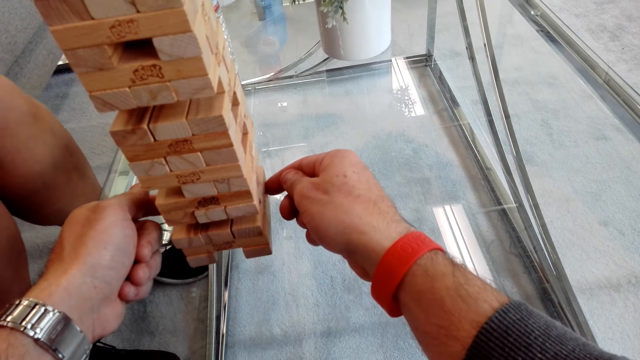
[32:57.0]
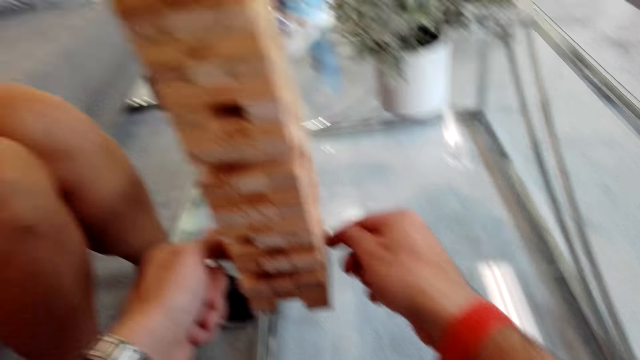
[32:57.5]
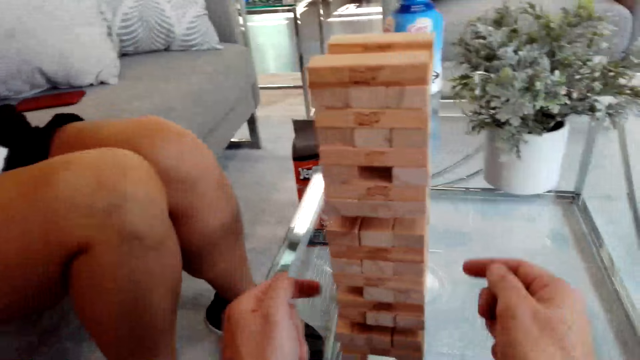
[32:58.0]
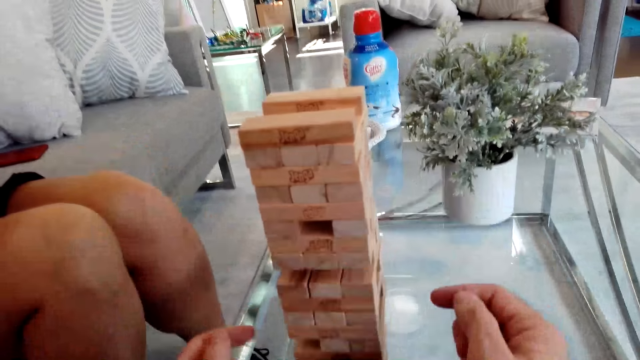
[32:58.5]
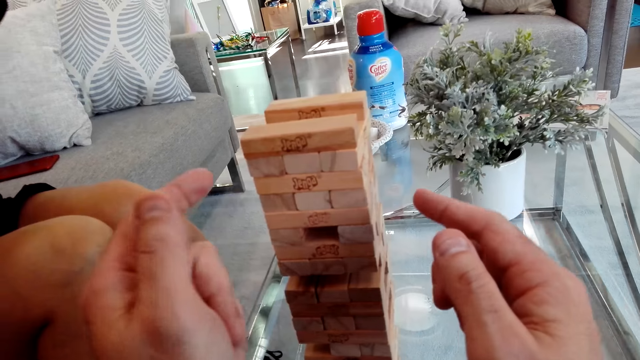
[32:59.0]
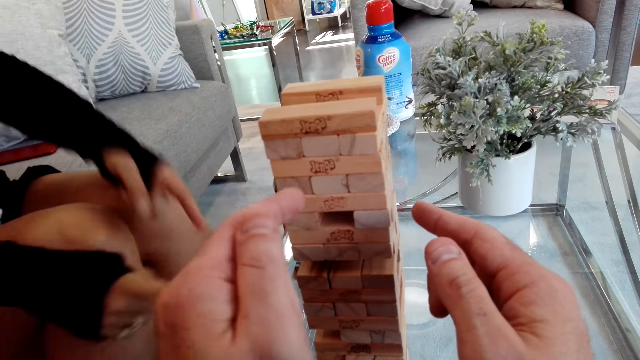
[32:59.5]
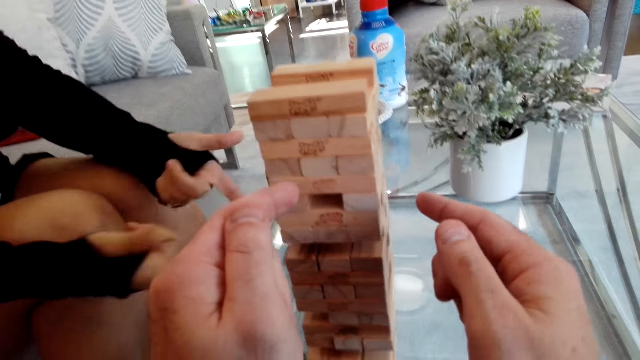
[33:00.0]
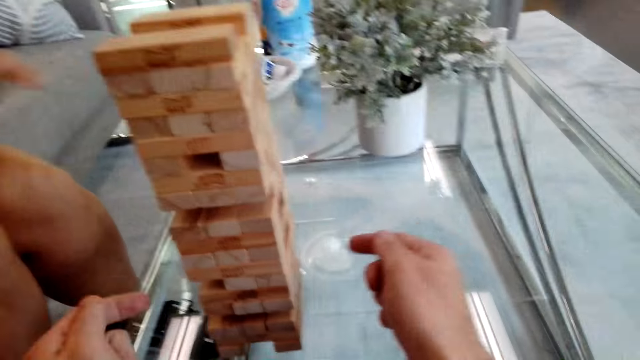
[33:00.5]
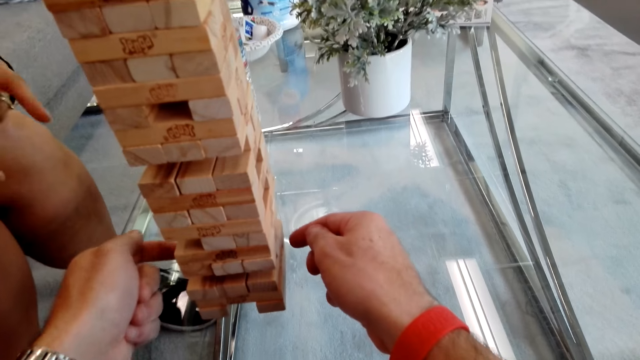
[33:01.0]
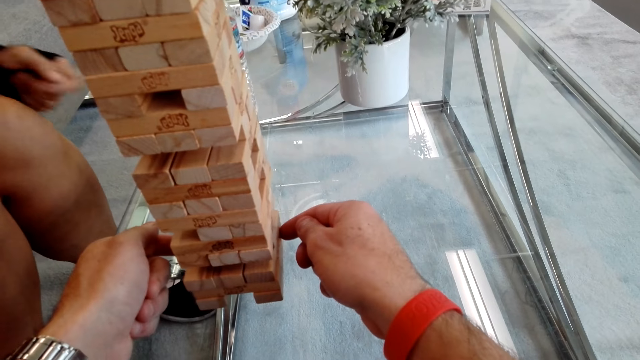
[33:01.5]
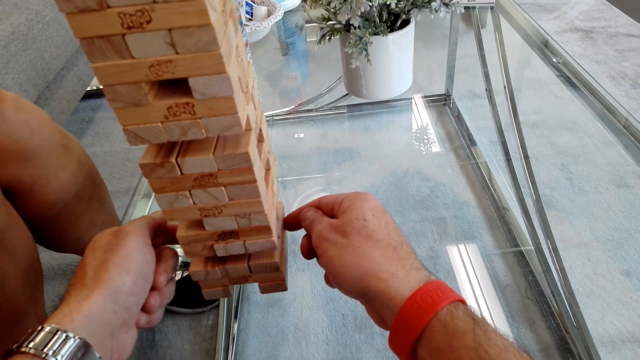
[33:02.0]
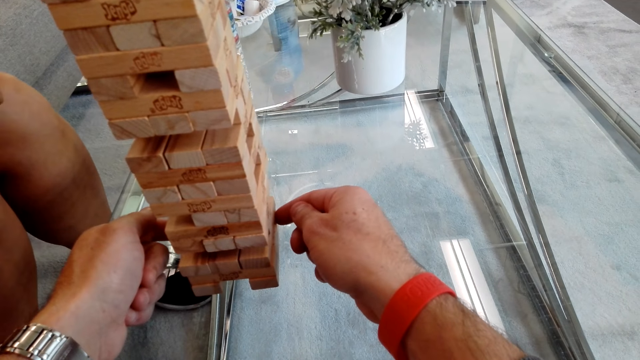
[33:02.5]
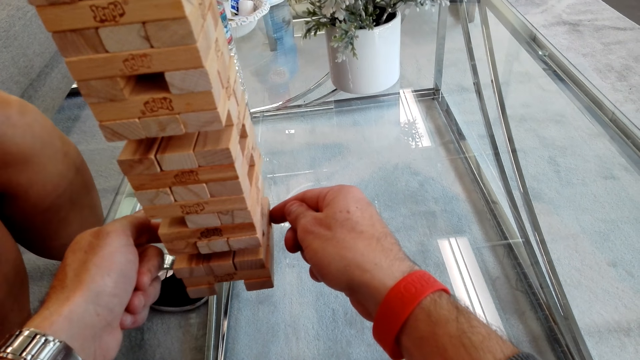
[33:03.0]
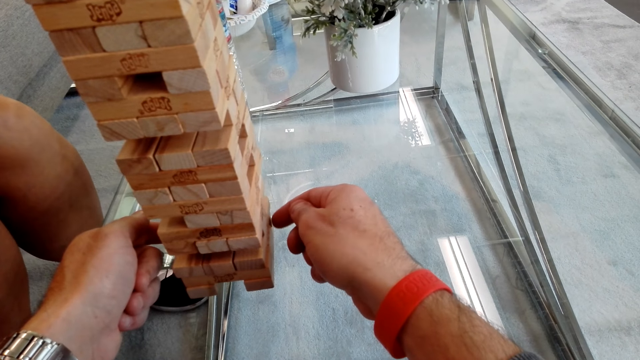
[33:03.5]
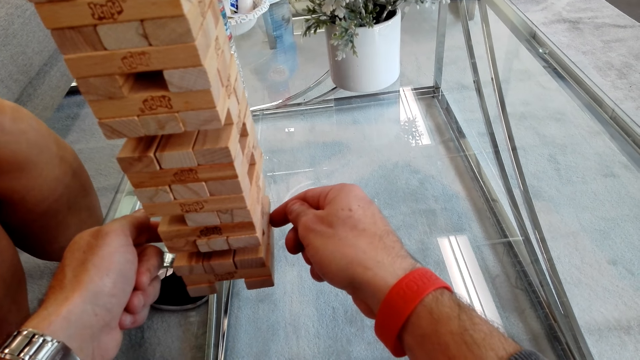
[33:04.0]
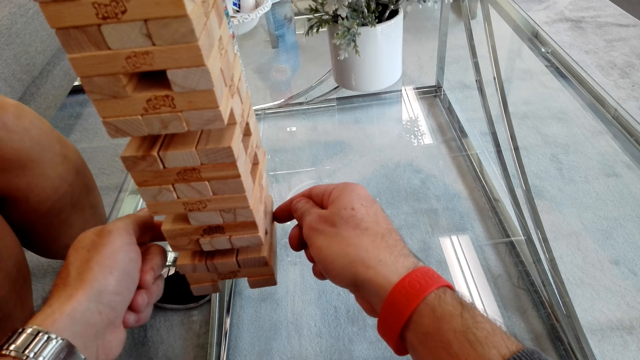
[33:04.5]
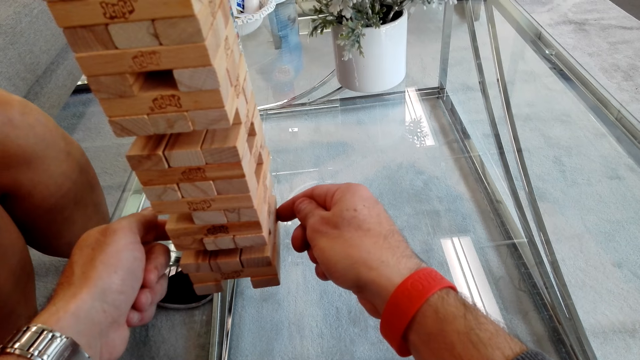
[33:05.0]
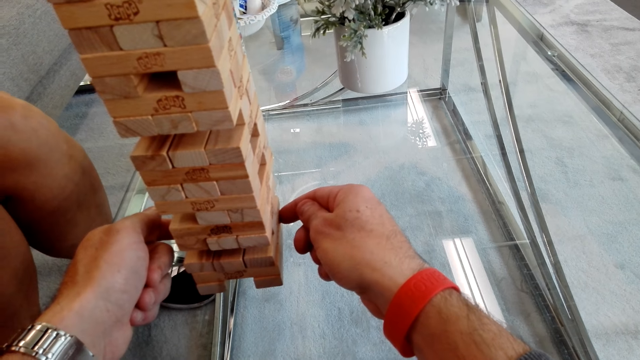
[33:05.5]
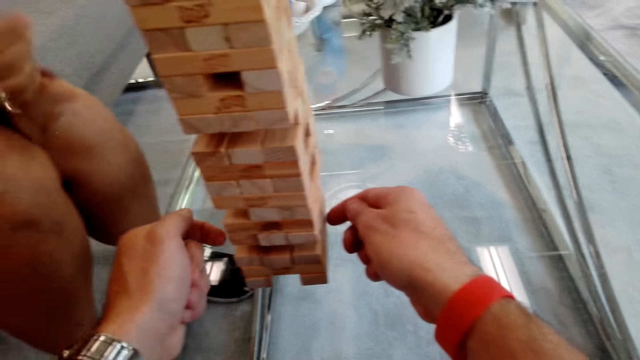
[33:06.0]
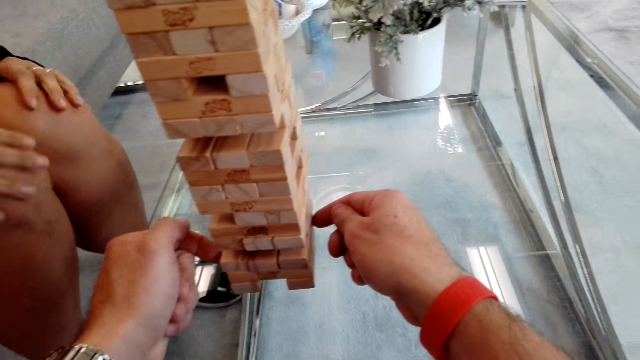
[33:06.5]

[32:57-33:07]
The camera wearer talks to the girl. They play the tumbling tower.

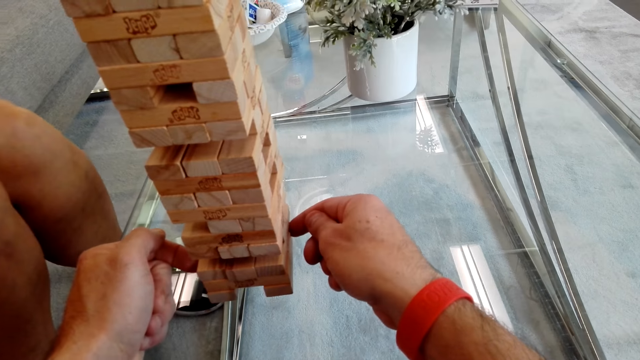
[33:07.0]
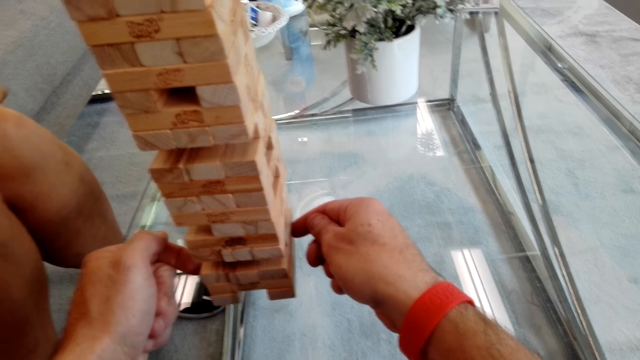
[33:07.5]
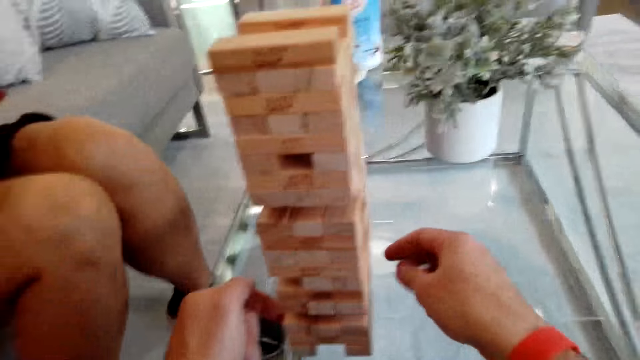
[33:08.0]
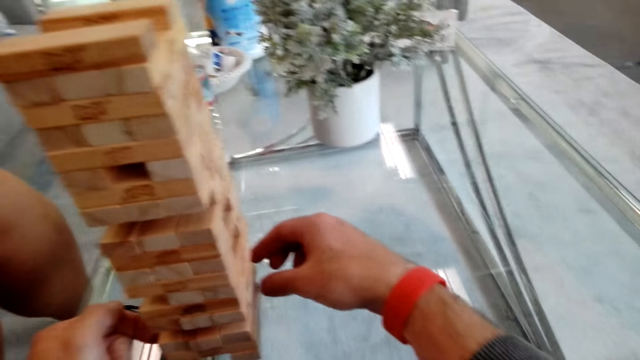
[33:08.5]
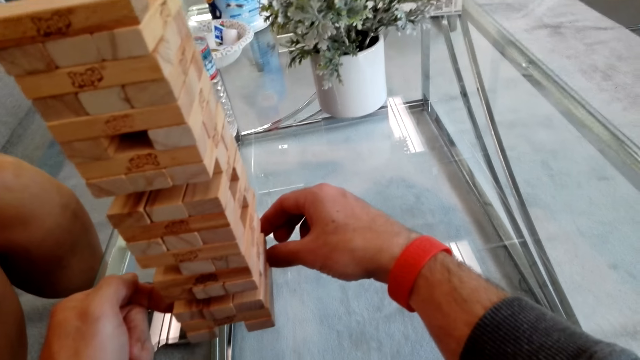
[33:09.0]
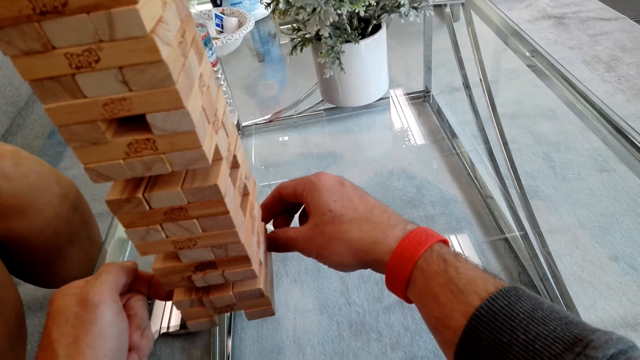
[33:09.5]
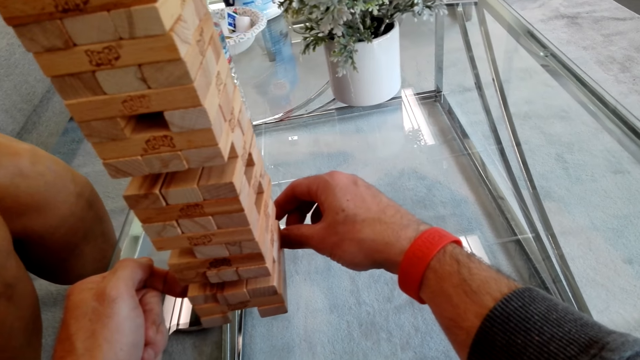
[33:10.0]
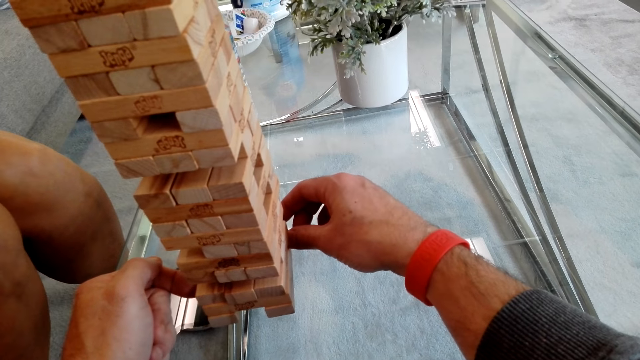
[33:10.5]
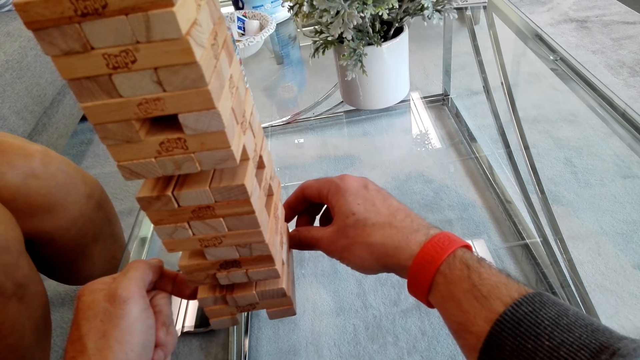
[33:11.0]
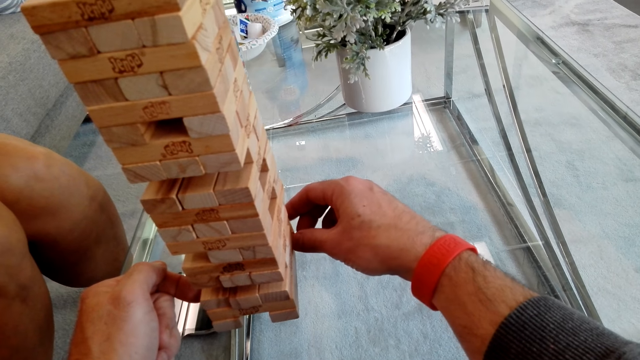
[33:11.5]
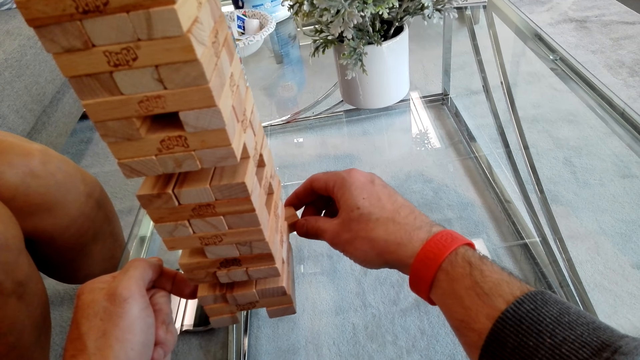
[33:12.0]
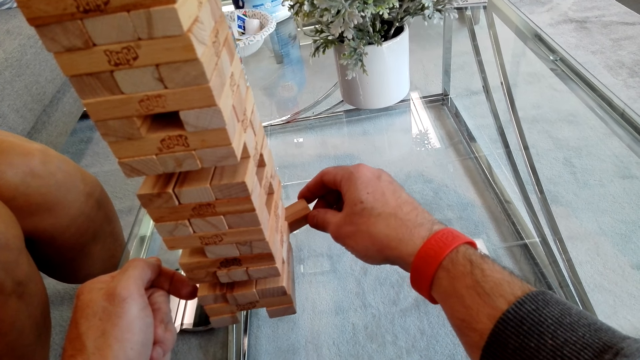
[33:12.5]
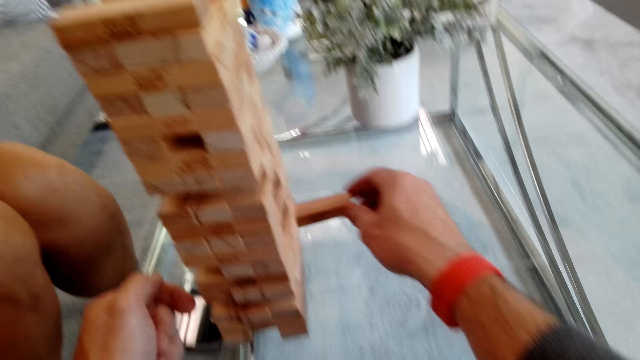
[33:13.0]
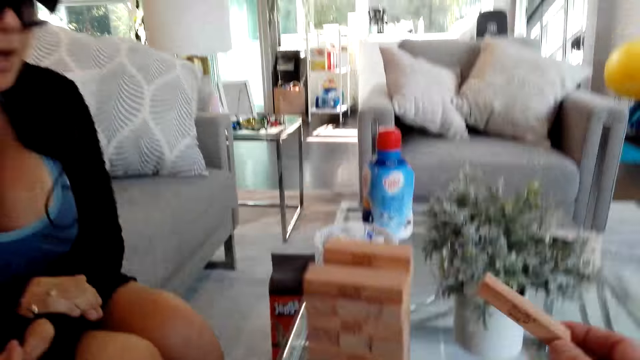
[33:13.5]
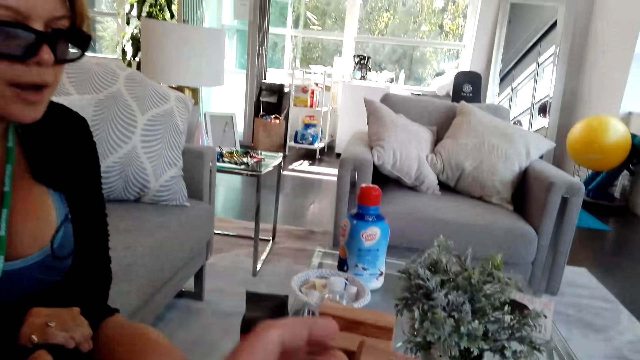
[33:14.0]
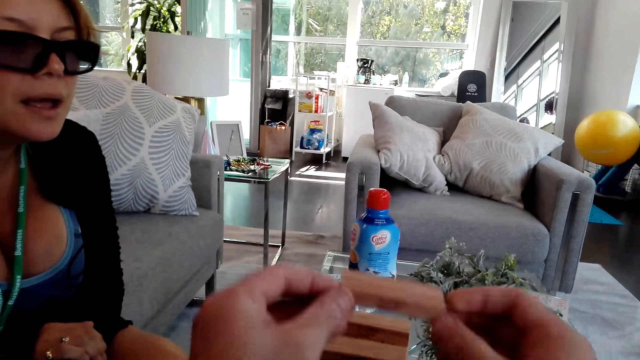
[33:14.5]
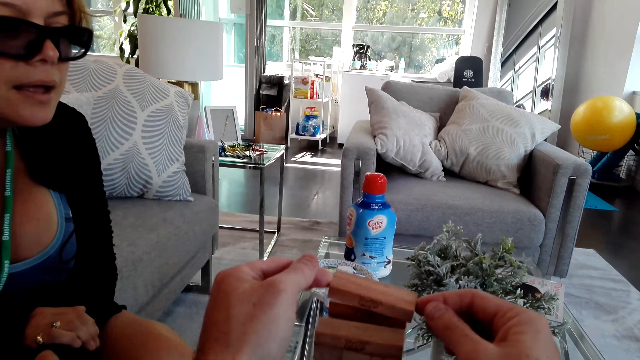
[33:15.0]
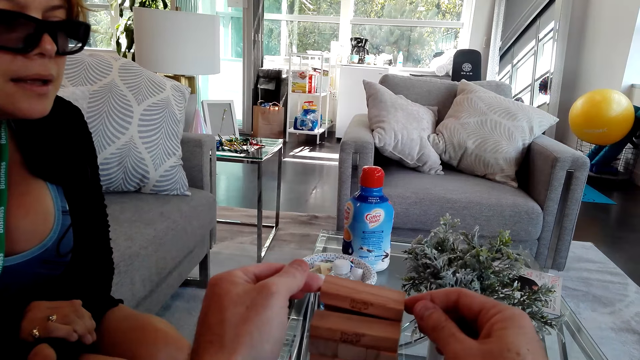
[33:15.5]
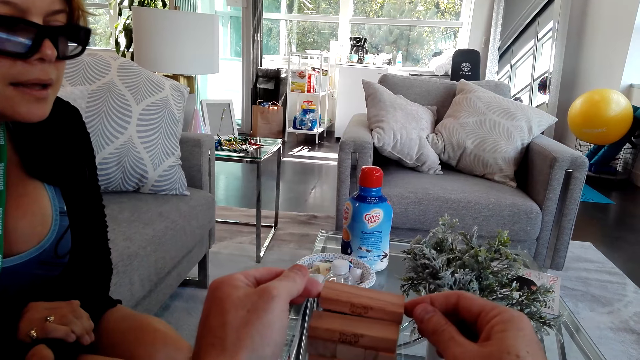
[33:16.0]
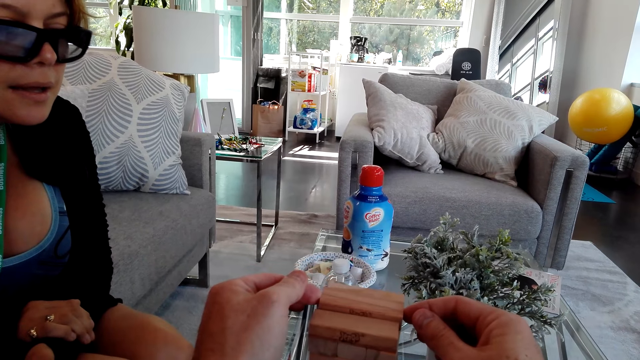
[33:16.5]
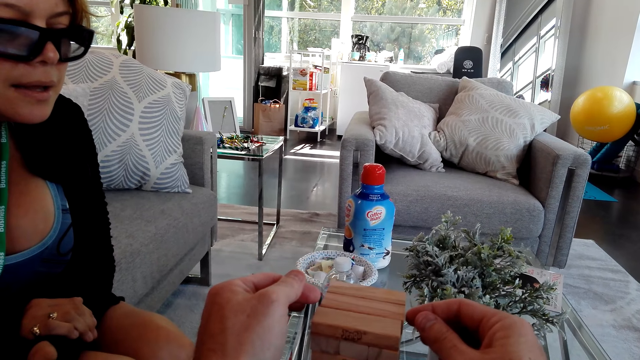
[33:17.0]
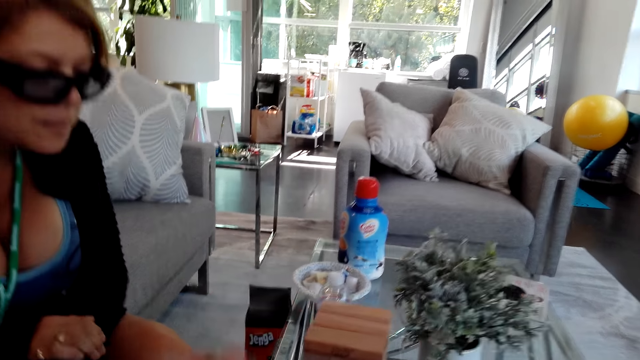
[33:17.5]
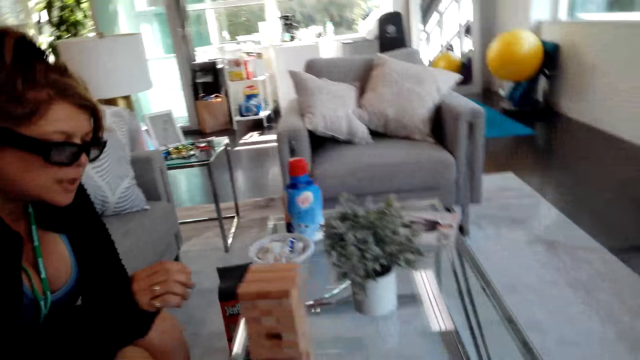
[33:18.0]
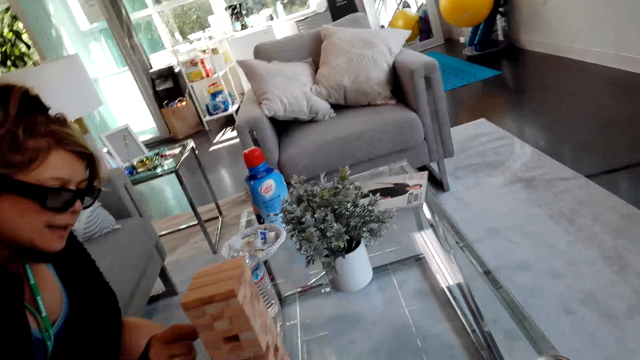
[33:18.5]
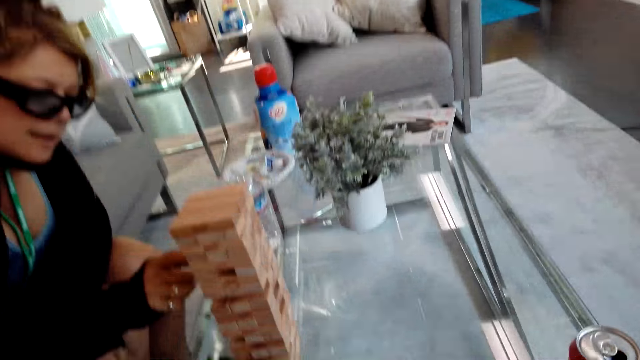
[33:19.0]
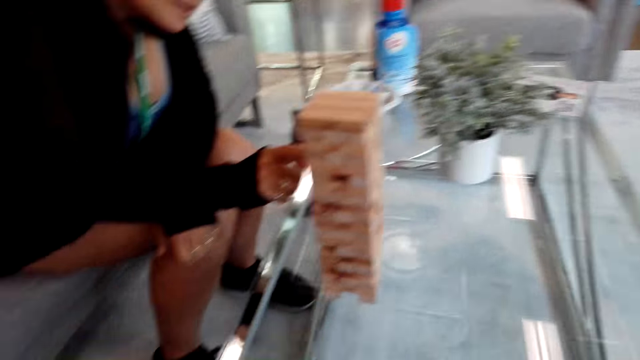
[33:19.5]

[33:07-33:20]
The camera wearer talks to a girl. They place the block on the block stand. The girl picks a block from the block stand.
